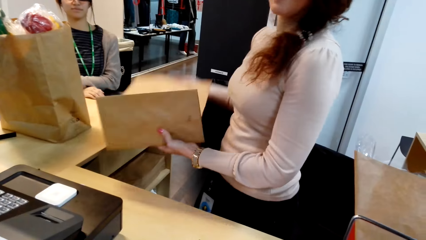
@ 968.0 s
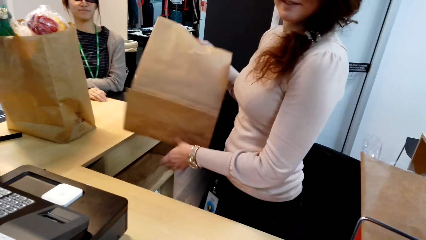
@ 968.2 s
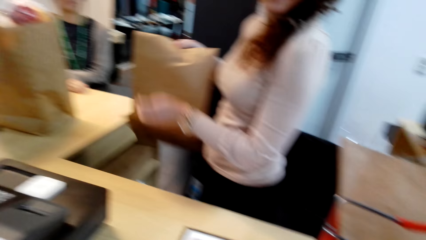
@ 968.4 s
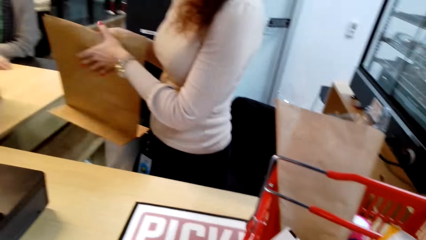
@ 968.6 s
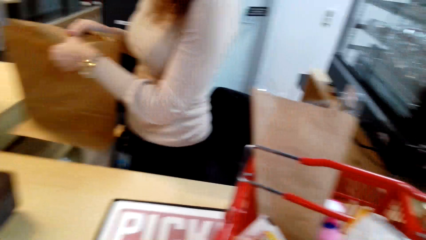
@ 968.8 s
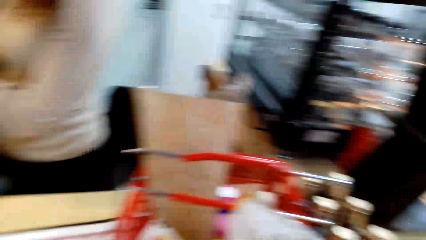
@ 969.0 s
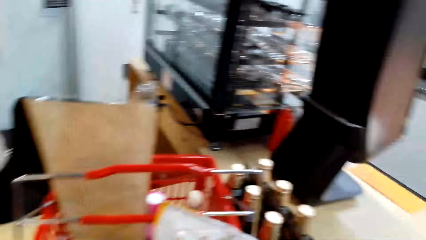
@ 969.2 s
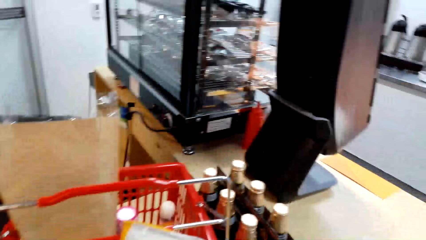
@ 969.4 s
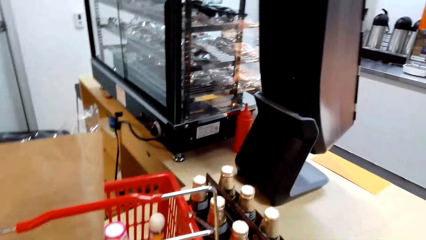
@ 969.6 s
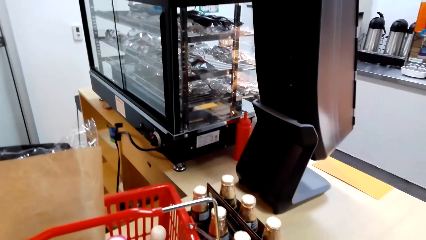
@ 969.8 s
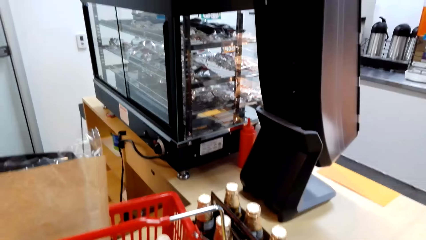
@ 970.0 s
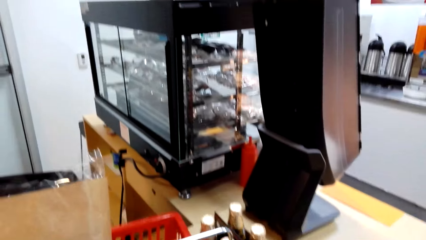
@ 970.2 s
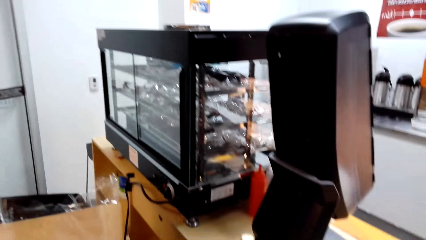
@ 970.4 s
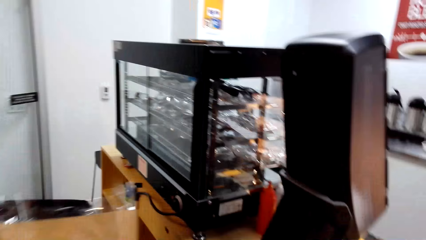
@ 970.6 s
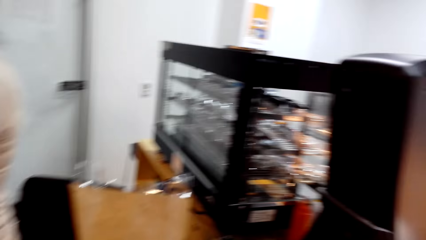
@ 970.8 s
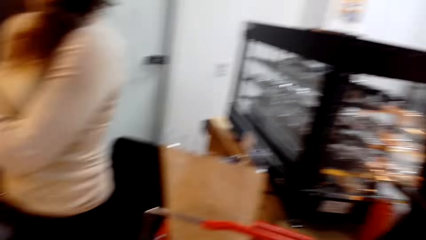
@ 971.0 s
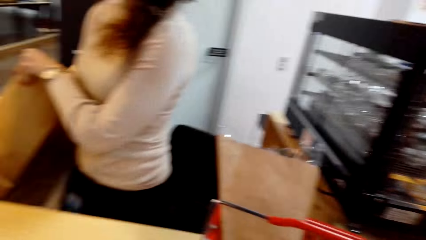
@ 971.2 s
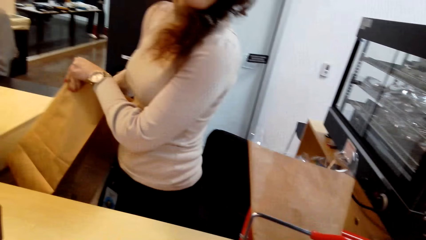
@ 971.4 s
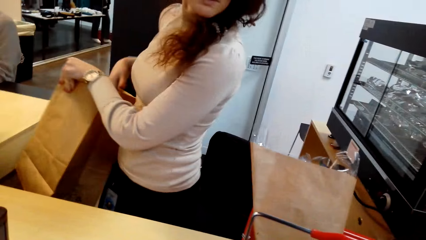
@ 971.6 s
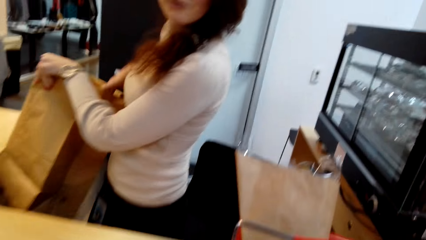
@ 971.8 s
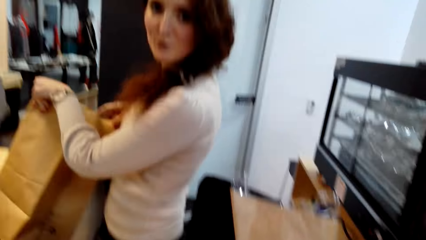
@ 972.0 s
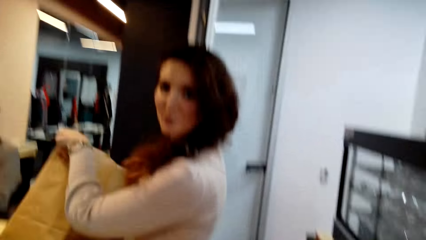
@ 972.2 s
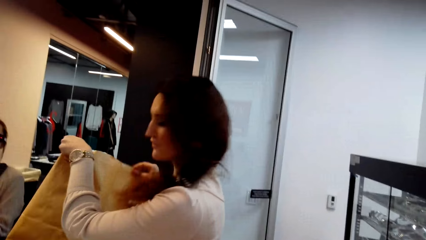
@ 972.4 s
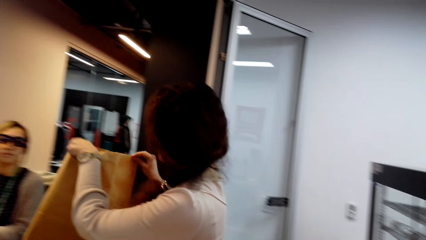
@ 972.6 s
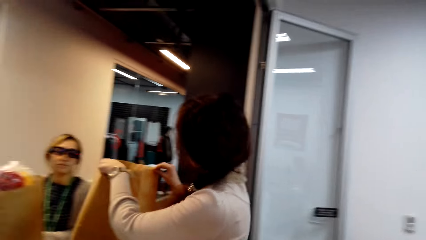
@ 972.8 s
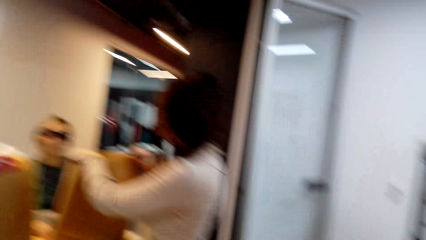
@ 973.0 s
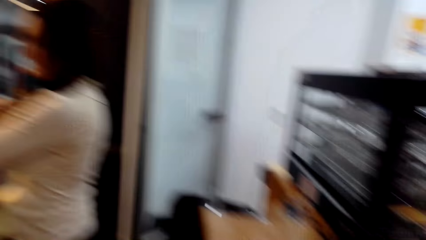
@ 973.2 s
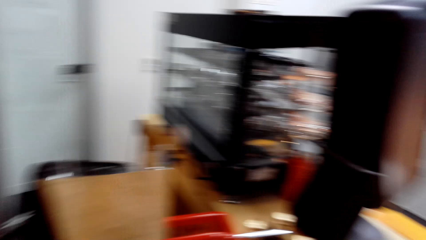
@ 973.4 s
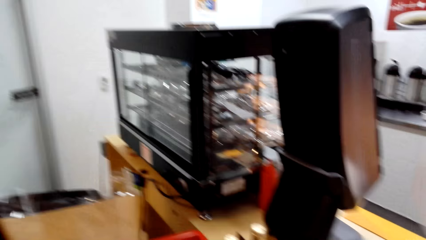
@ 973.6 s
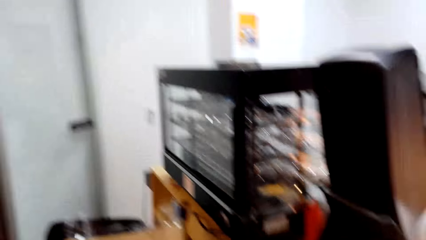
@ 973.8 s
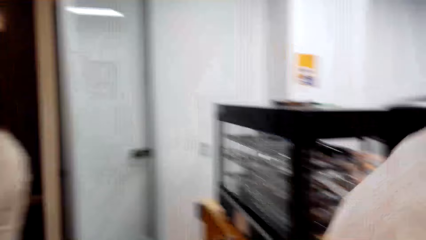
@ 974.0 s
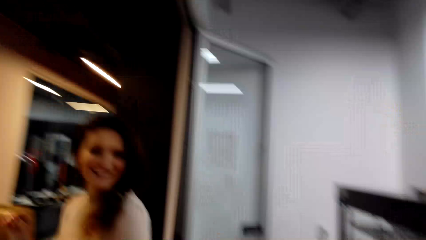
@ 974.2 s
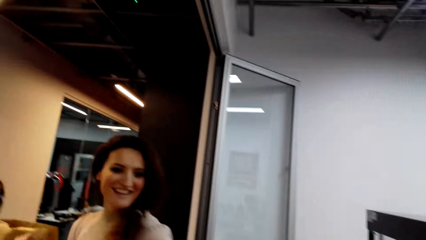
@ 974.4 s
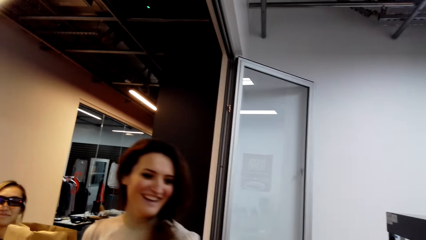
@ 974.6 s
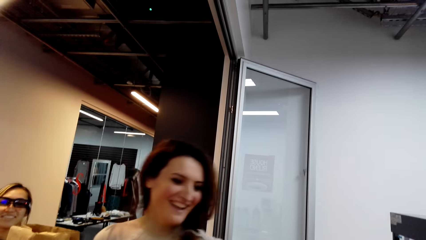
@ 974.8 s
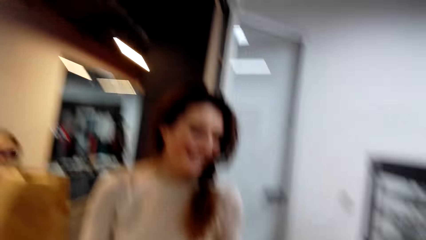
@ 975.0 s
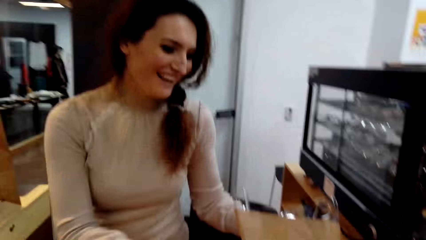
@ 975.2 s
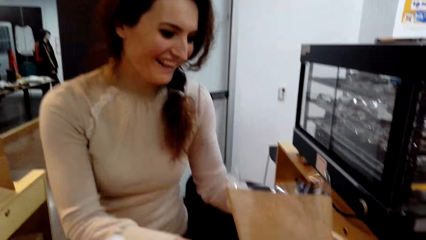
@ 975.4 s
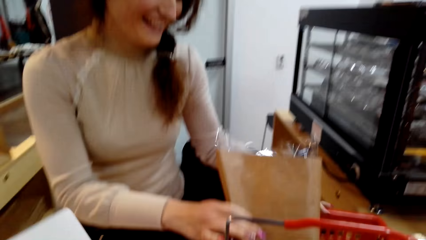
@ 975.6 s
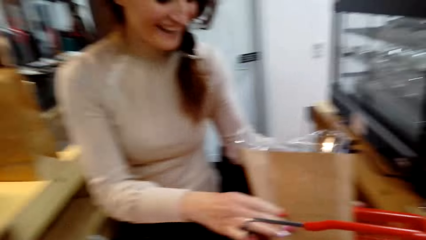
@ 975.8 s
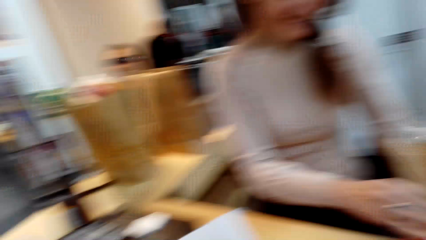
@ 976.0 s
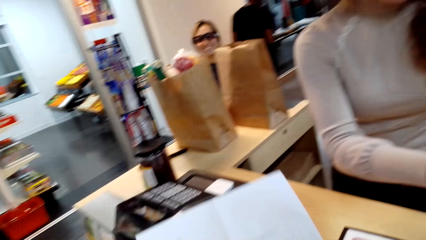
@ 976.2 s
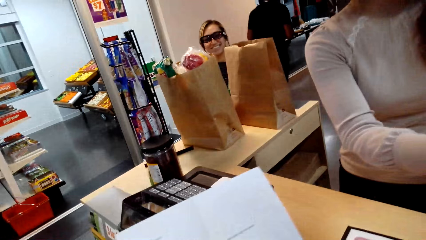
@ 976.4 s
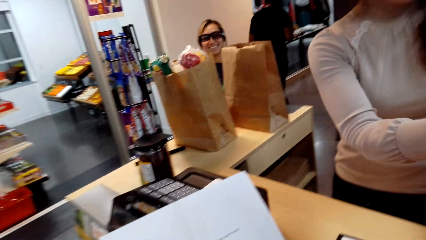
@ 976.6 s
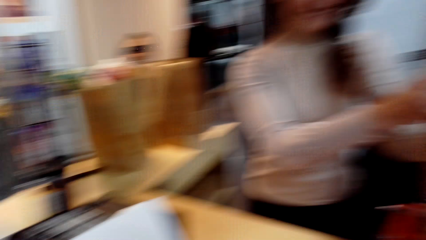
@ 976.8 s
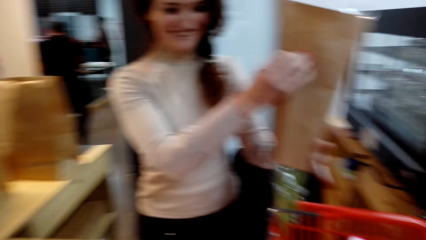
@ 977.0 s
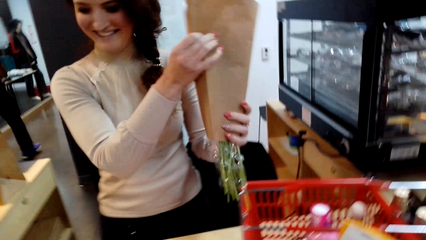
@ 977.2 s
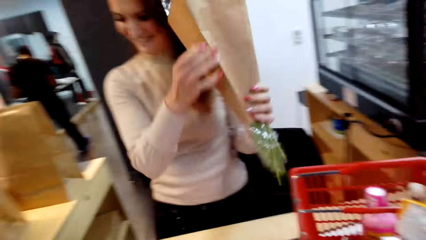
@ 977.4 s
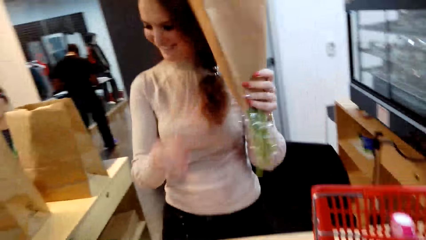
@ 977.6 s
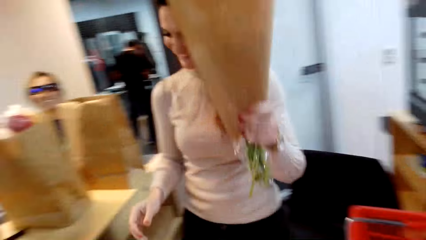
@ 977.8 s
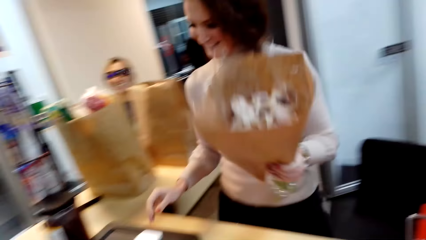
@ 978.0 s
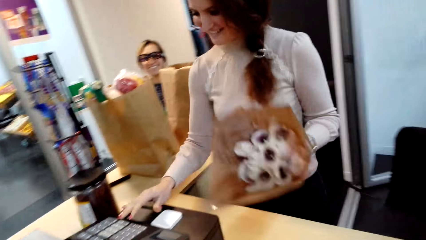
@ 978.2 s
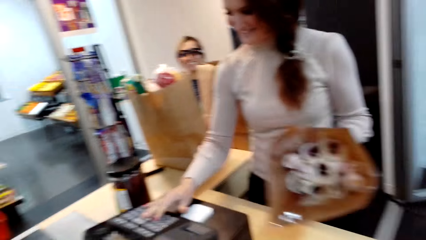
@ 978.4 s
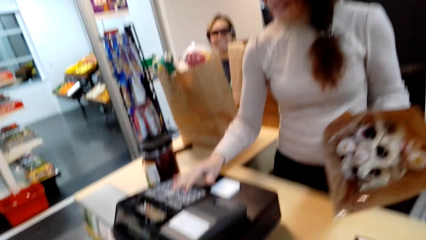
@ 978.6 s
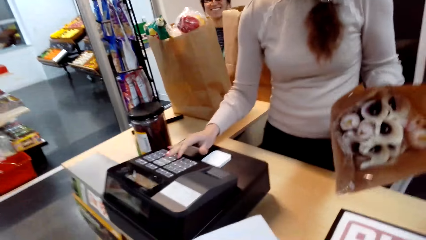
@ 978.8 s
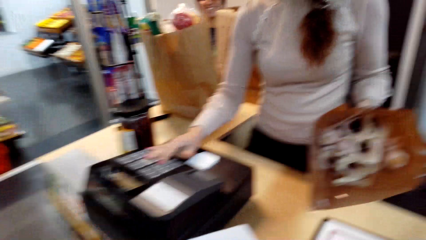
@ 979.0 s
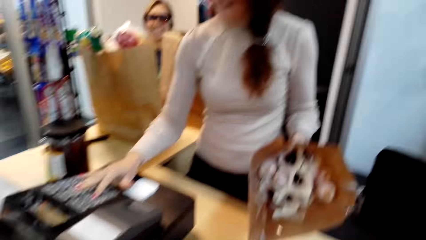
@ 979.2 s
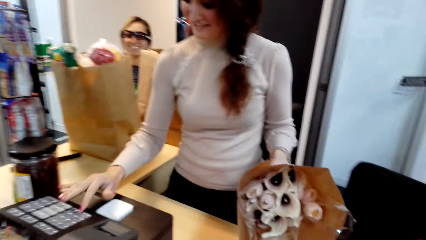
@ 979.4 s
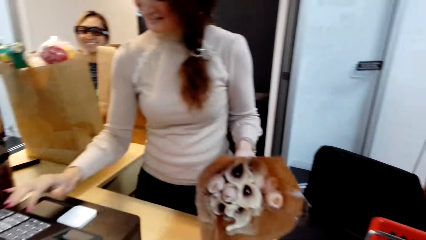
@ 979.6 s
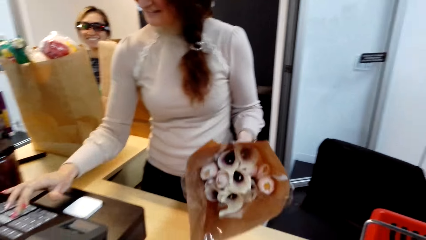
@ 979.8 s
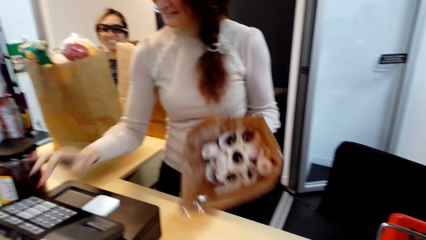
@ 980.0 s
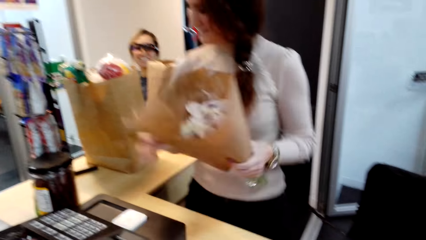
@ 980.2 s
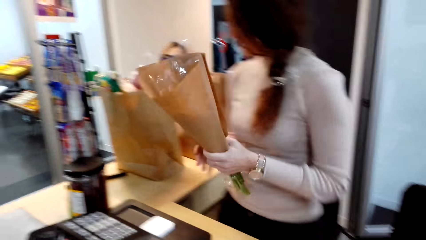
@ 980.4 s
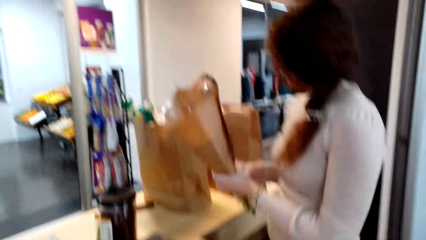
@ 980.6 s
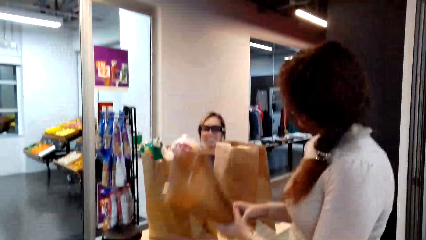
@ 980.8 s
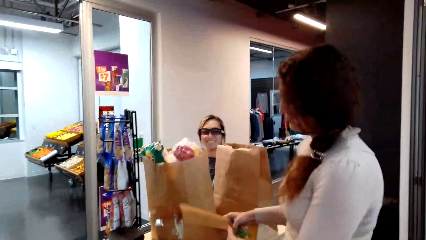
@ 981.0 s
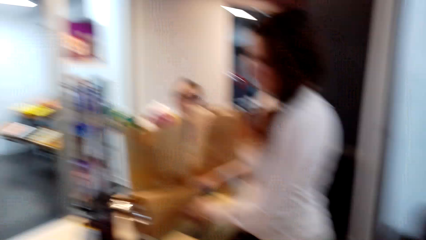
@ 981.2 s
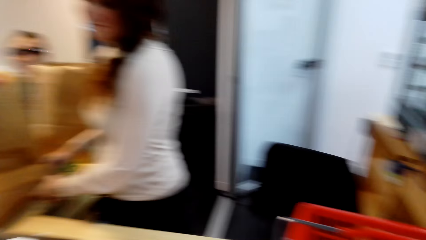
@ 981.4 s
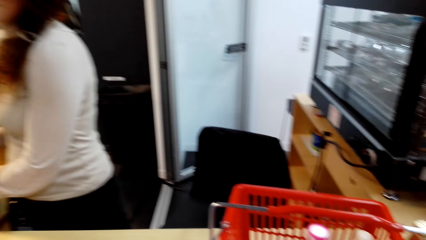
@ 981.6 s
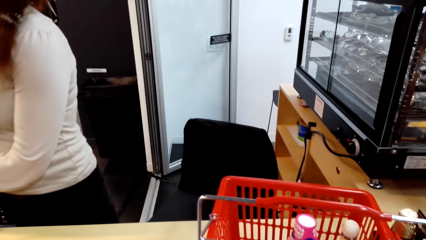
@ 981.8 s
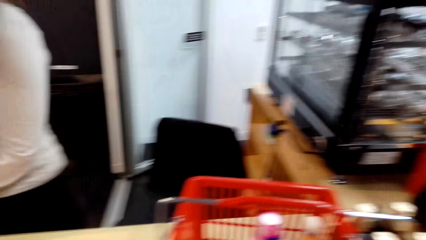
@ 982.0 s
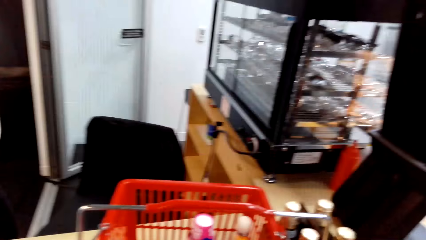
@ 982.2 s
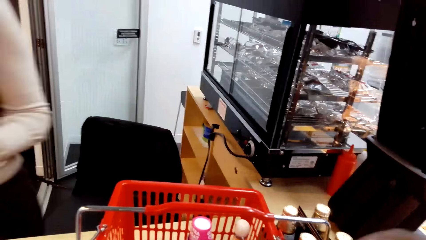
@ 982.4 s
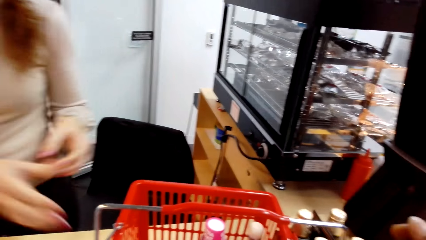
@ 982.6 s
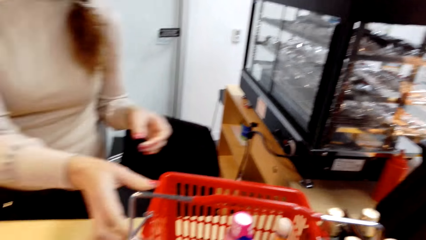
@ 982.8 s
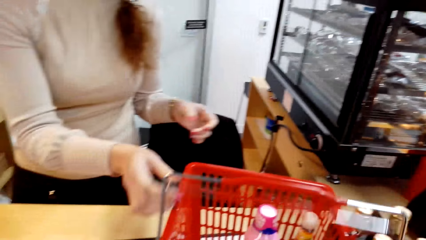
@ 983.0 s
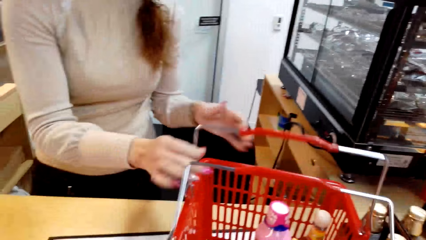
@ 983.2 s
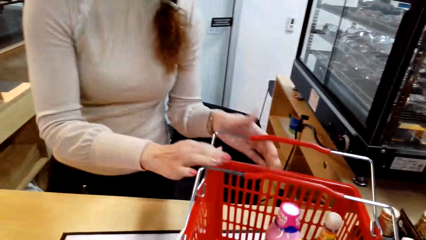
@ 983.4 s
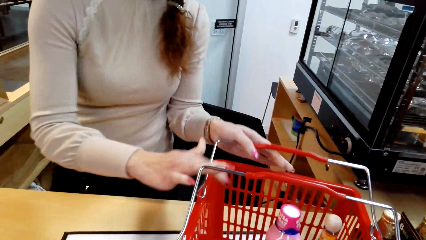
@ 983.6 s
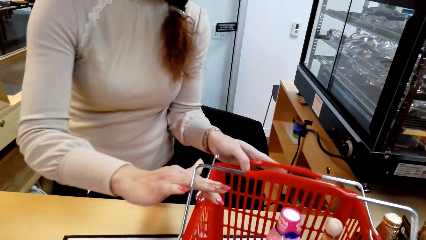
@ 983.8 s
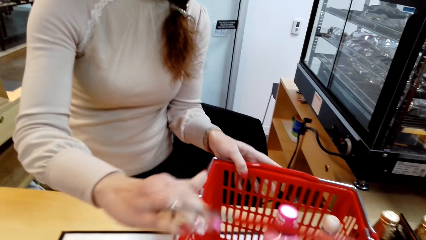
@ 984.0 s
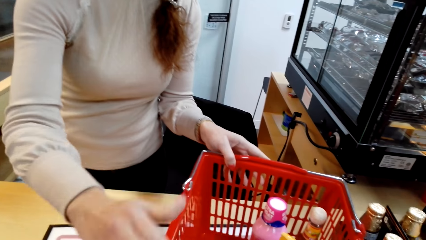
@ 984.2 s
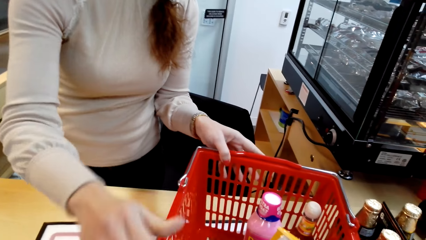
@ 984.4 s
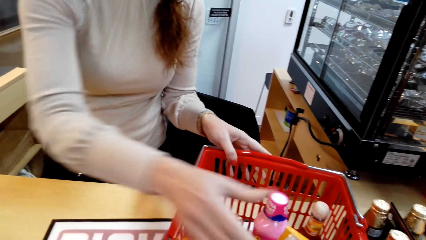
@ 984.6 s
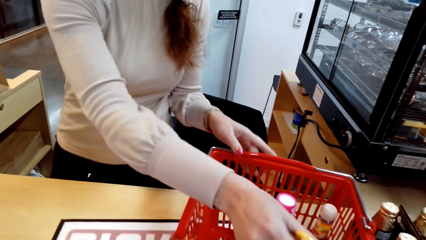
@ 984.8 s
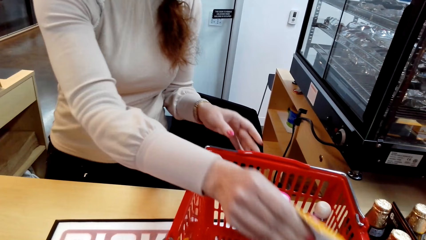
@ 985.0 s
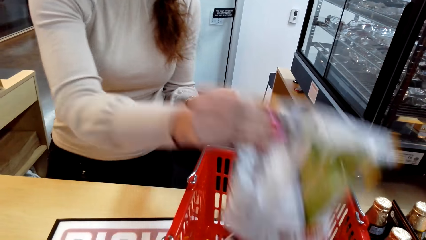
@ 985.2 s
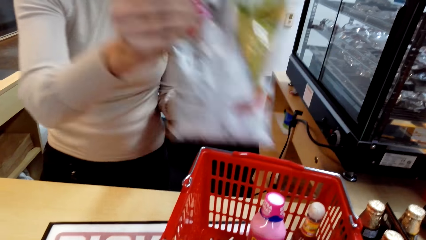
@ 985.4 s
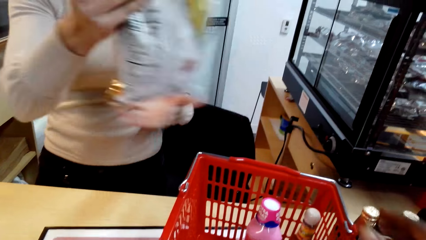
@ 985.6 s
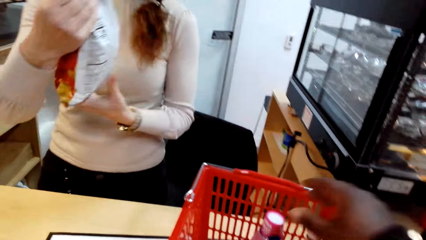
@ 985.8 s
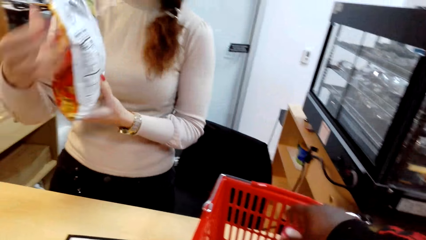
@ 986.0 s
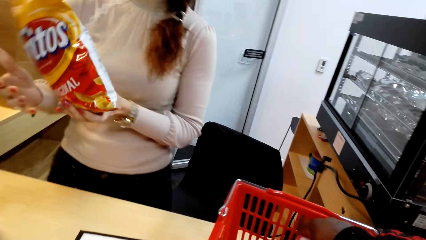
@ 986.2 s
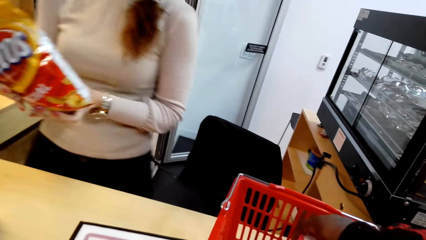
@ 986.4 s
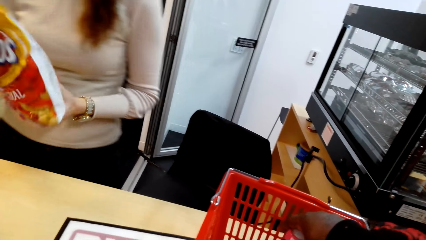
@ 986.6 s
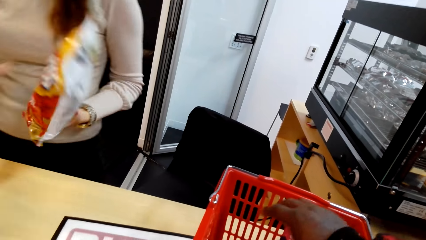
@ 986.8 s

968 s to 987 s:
A person opens the packaging bag. The camera wearer converses with the person. They check the shopping list. The person picks up the flower from the shopping basket. The person operates a cash register machine. The camera wearer presses the billing machine. The person drops the flower on the counter. The camera wearer places the flowers on the counter. The person opens up the shopping bag and picks up something. The camera wearer picks up a product from the cart.
